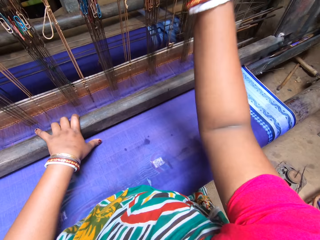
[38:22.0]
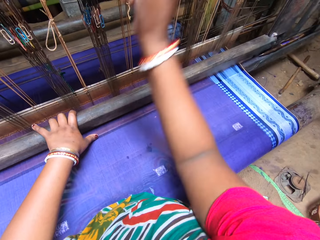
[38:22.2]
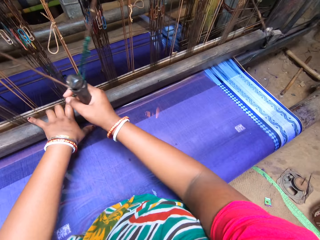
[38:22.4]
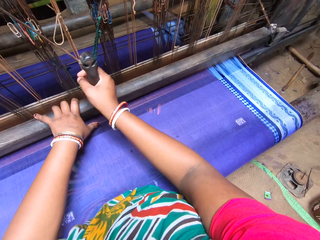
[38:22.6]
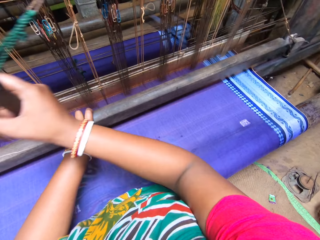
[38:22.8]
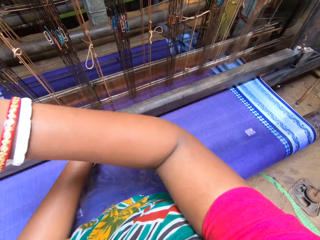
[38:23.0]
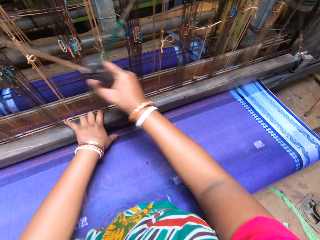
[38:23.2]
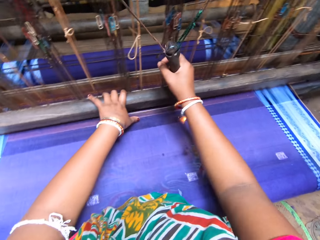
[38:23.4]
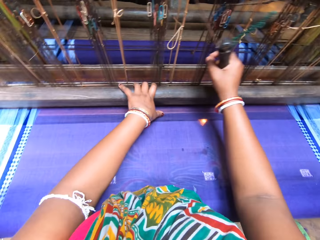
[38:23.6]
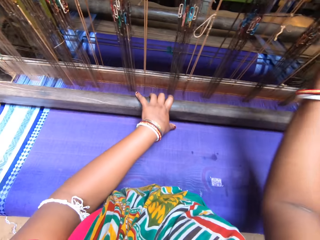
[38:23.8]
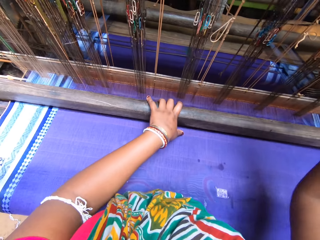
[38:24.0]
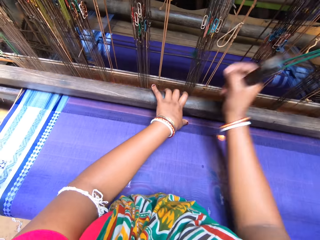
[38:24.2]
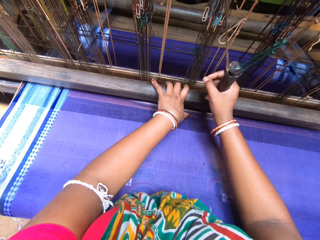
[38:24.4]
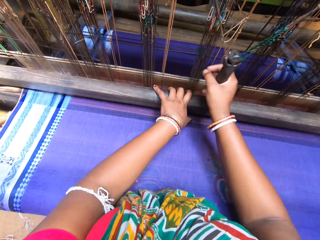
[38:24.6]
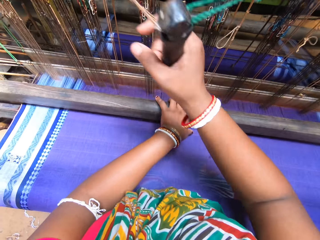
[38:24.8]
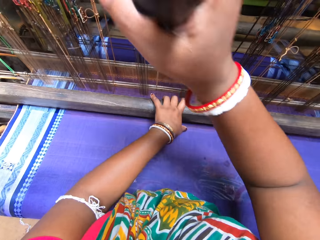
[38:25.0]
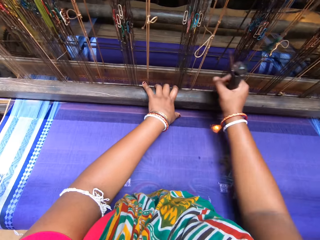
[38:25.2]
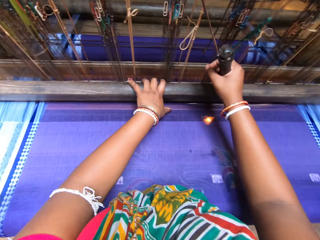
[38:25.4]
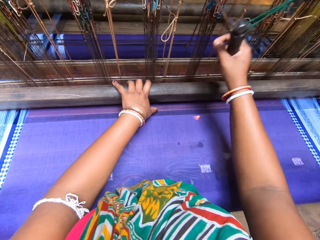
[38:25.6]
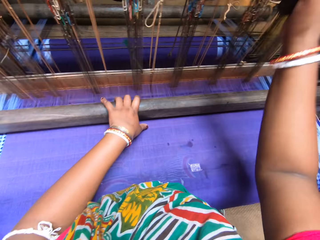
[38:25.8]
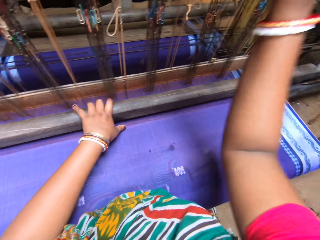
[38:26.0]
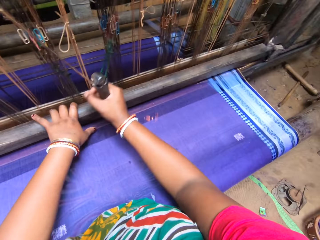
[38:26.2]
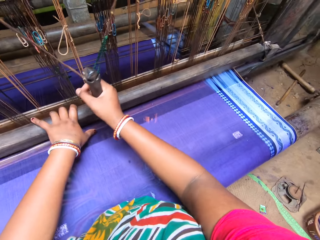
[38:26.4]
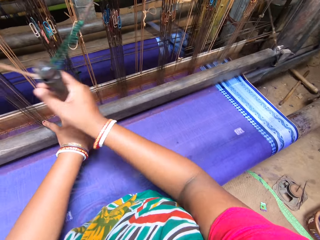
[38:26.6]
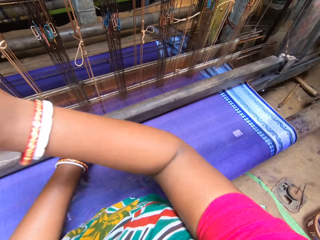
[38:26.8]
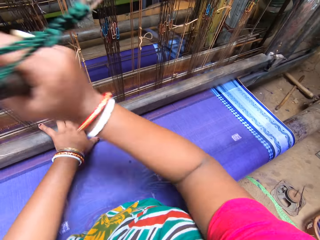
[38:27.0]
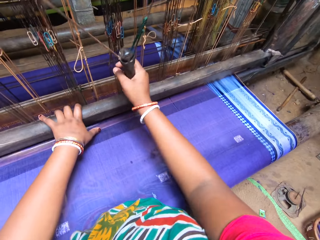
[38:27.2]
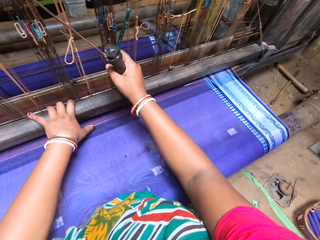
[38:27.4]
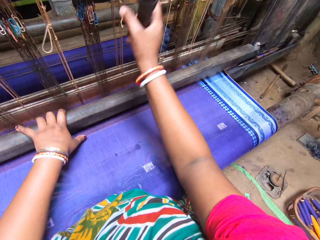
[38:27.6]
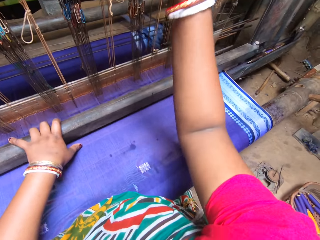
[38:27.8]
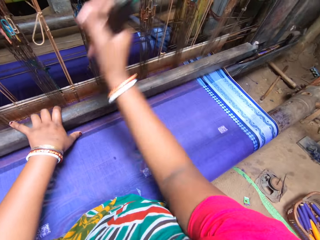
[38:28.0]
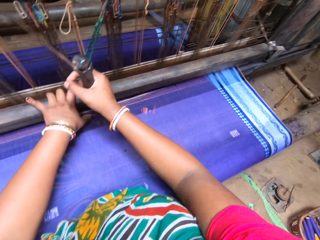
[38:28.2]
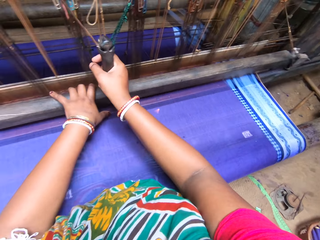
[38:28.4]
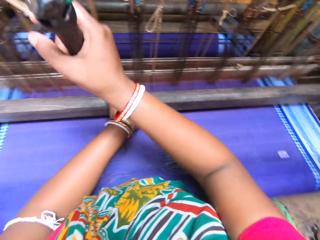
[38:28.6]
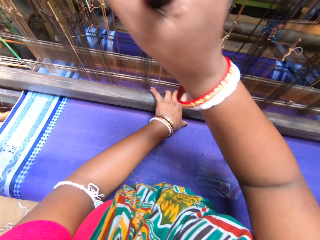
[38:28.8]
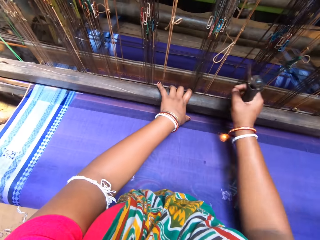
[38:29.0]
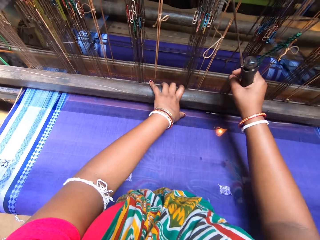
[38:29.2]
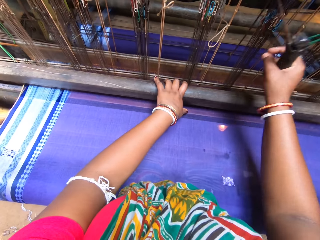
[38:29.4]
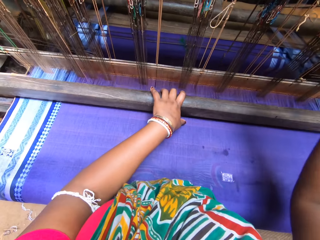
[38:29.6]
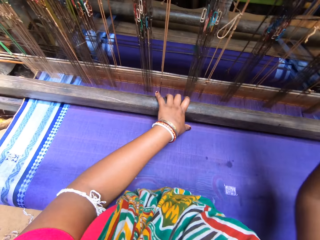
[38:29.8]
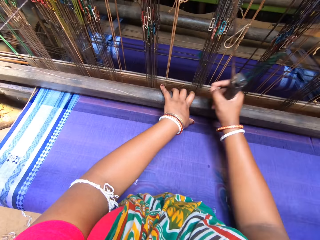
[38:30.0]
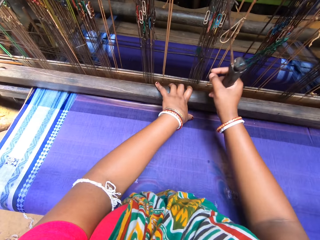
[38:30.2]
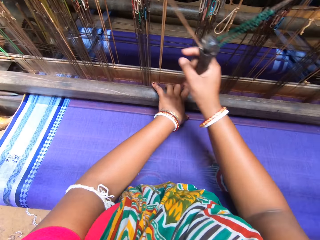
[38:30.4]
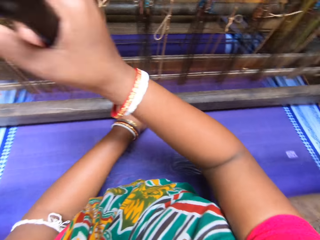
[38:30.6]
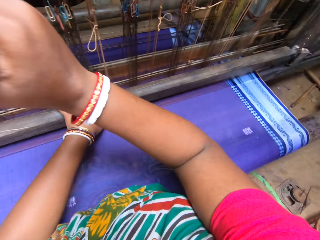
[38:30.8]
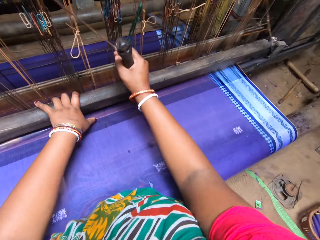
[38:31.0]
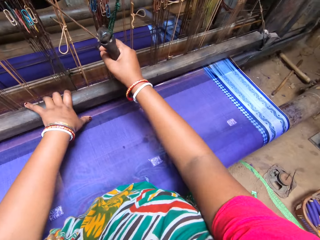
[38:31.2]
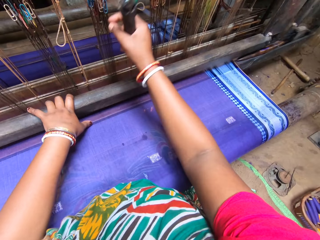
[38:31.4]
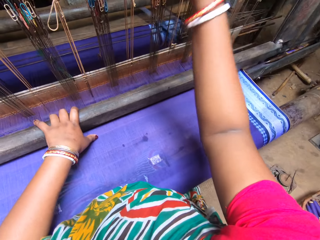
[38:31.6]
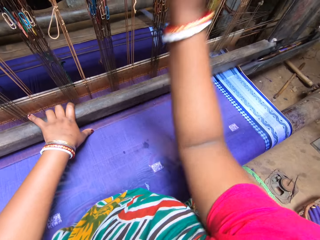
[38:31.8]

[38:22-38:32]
The camera wearer converses. They sew.

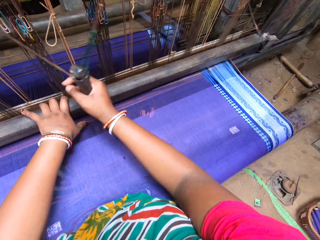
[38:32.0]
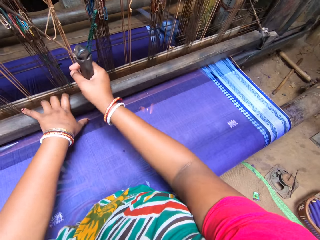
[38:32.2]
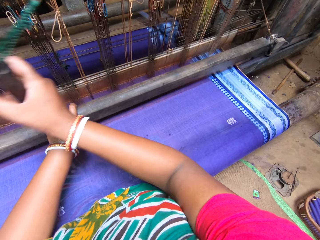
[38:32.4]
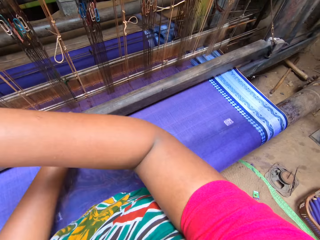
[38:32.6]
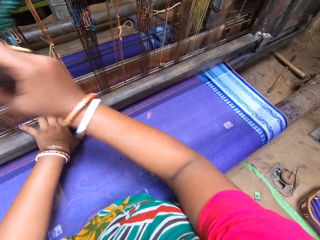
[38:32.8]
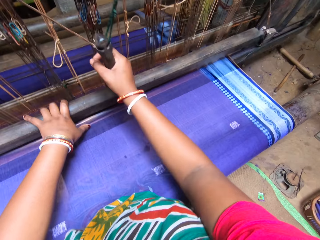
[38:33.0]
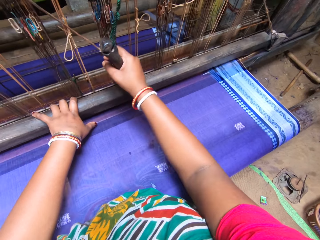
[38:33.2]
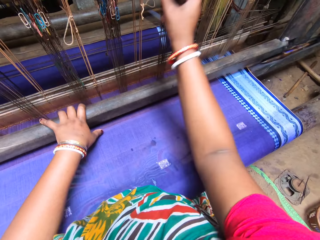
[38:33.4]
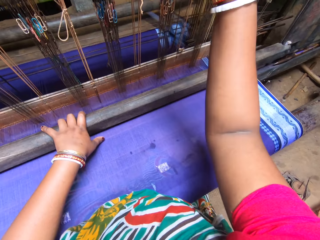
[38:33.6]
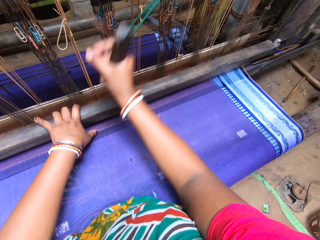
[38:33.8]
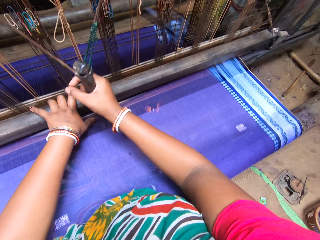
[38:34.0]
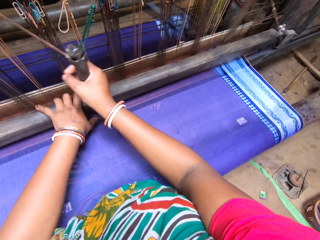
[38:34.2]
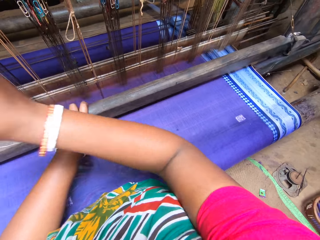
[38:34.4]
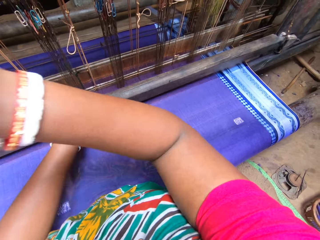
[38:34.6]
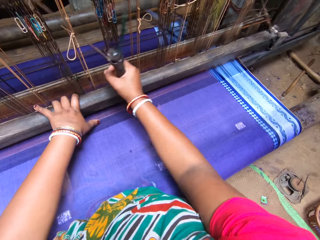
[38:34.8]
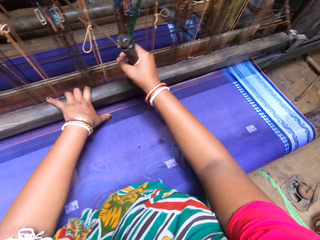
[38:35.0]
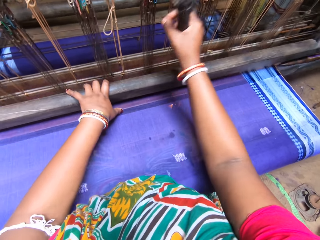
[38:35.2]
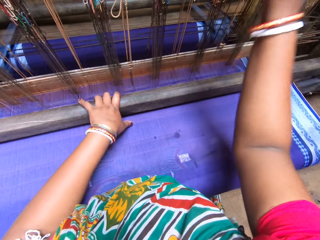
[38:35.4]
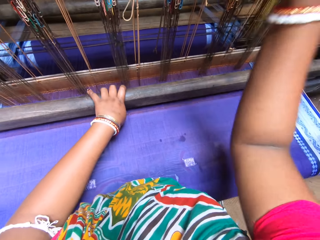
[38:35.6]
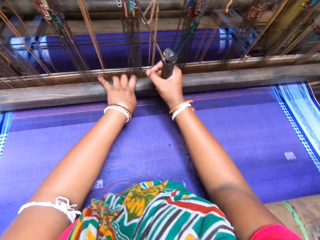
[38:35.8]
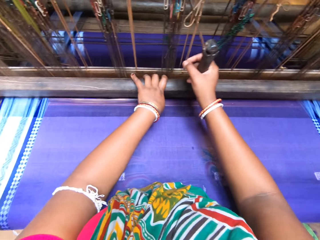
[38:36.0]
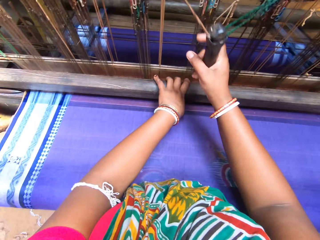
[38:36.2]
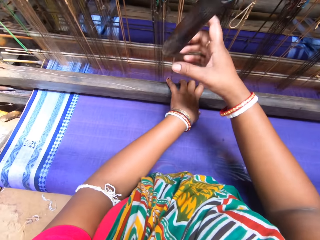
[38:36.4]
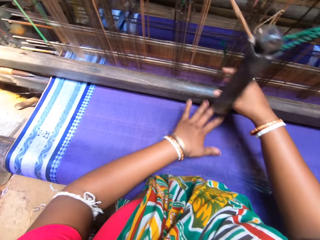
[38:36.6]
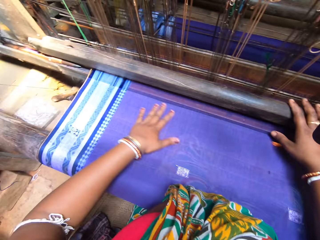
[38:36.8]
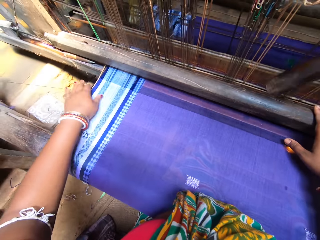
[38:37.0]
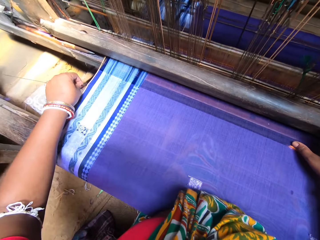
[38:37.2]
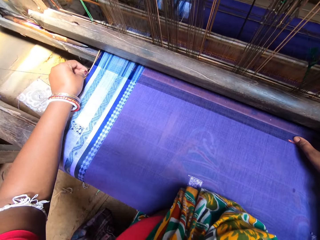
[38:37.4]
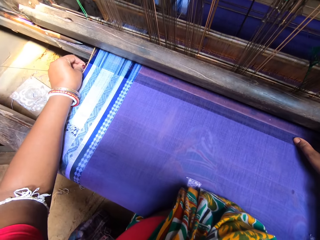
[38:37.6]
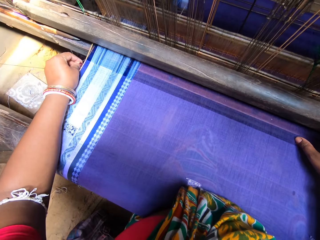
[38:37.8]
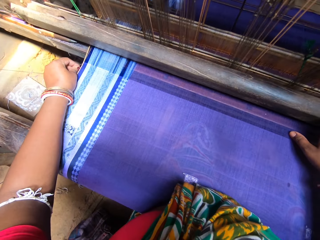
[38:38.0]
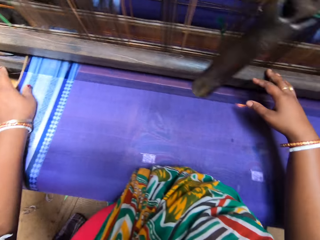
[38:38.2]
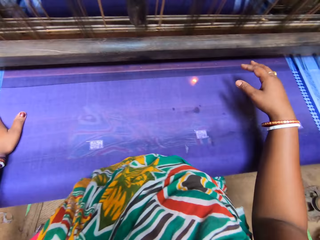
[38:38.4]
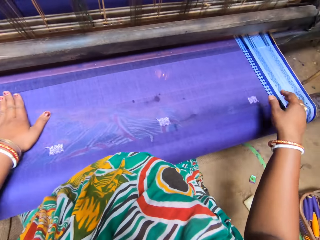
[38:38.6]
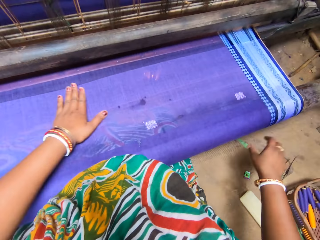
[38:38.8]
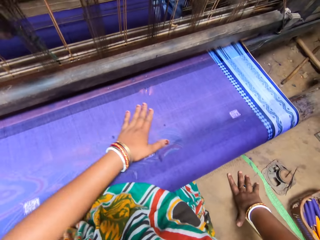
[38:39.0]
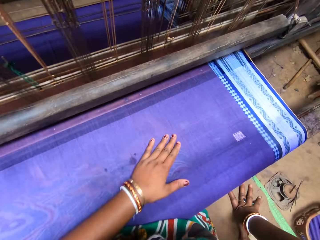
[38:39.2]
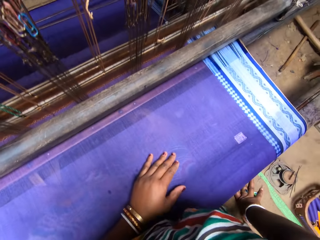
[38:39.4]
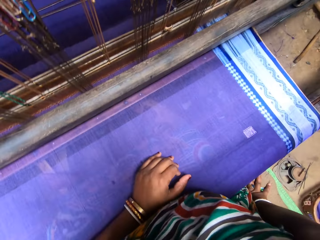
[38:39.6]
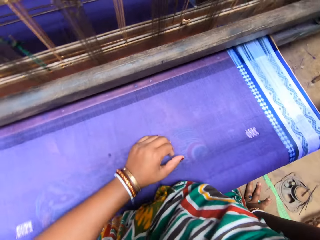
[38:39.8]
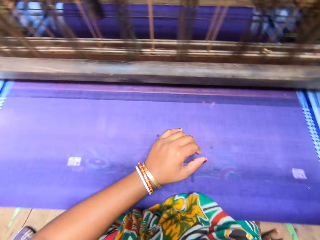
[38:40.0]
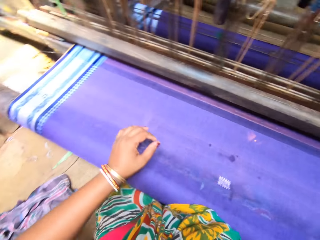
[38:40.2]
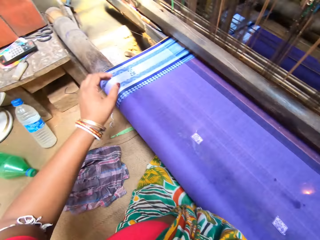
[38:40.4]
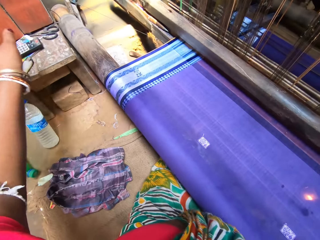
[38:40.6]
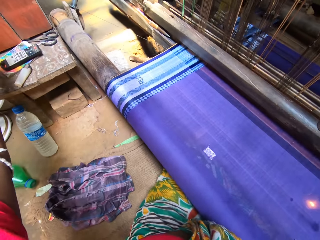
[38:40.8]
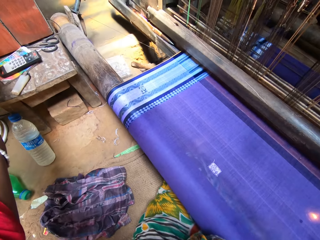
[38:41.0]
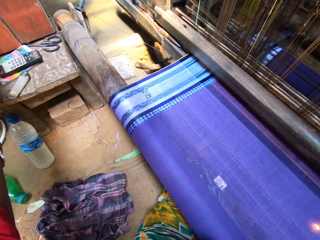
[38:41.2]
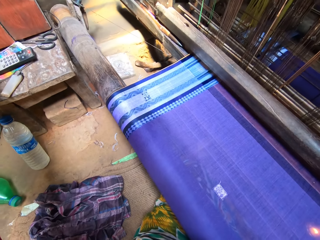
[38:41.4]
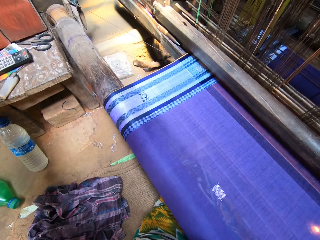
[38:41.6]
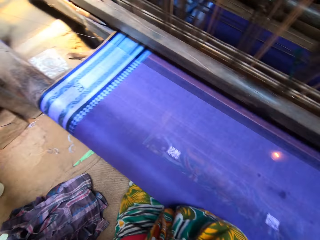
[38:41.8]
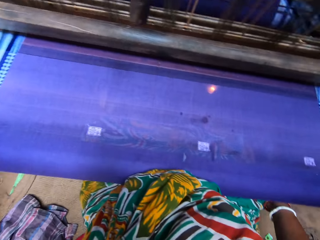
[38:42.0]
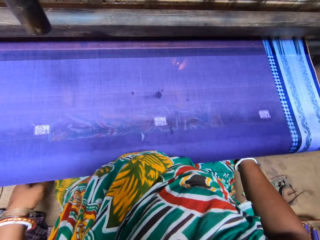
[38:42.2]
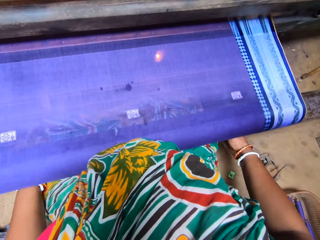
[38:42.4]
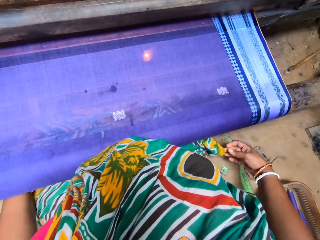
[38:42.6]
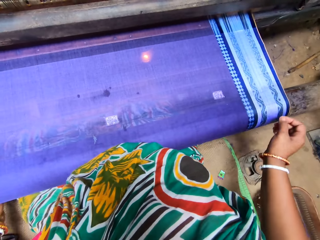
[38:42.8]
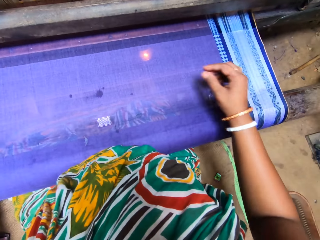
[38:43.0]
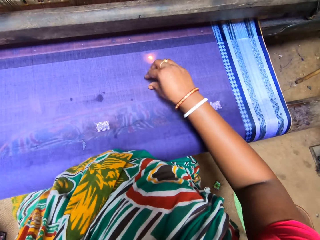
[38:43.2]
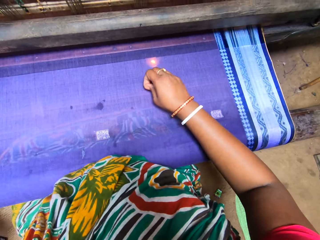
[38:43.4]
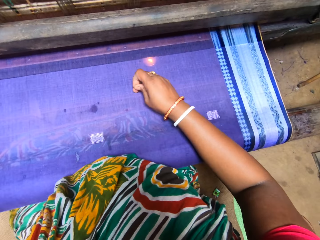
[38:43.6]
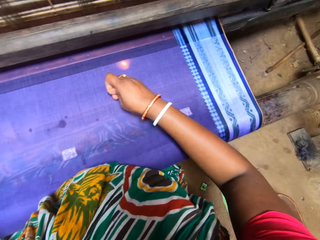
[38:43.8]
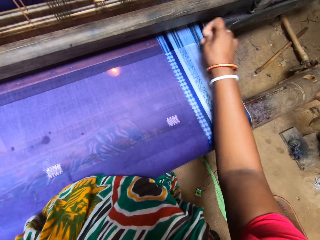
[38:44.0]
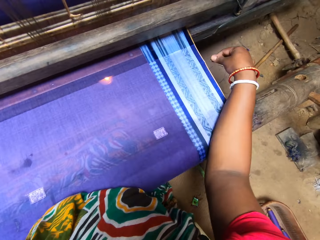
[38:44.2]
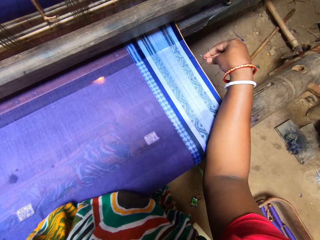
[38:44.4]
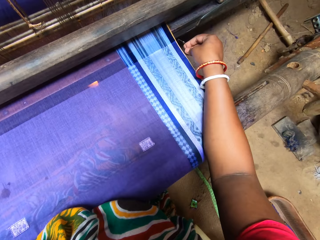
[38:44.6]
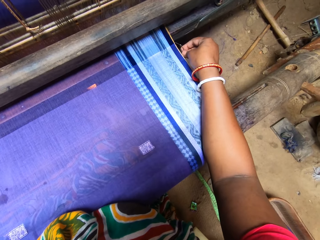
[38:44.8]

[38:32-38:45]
The camera wearer converses. She sews. She adjusts the thread on the fabric with her right hand. She stops sewing. She feels the fabric with her left hand. She places her right hand on the ground. She converses. She adjusts the thread on the fabric with her right hand. She operates the sewing machine.
